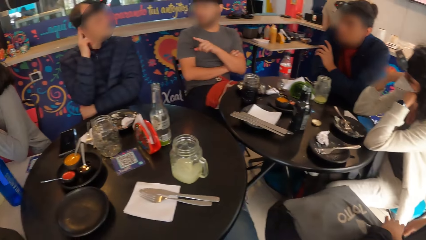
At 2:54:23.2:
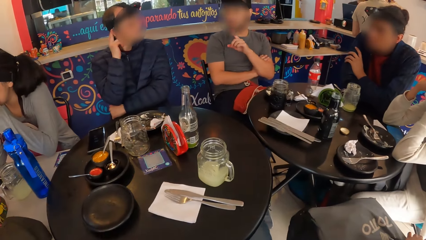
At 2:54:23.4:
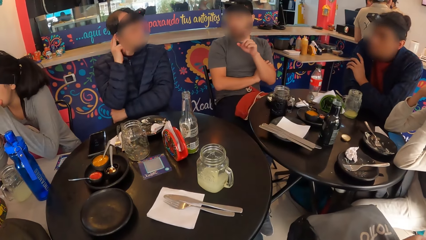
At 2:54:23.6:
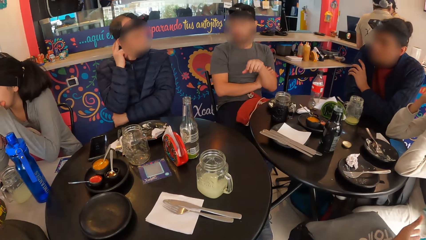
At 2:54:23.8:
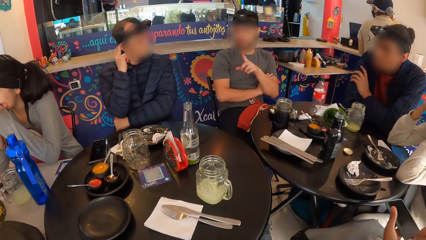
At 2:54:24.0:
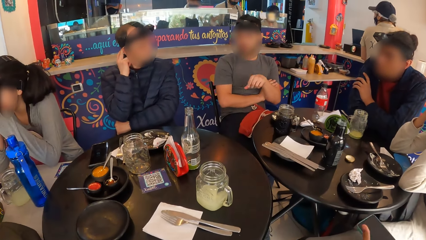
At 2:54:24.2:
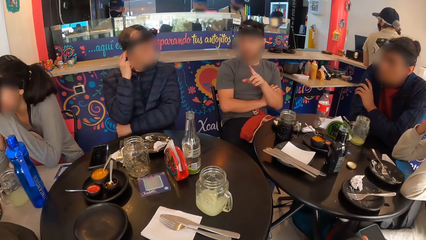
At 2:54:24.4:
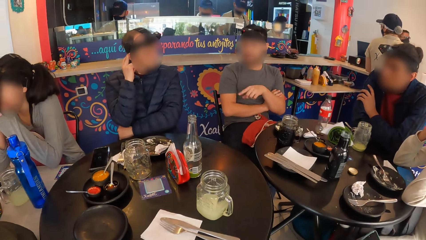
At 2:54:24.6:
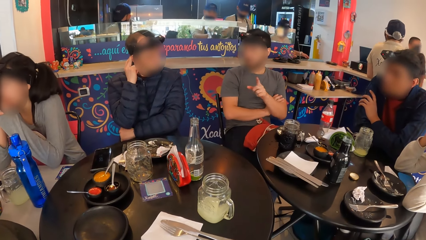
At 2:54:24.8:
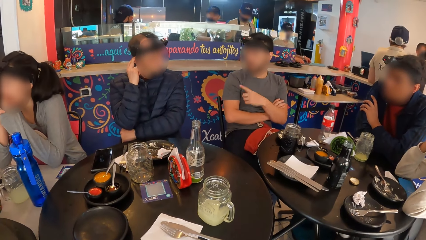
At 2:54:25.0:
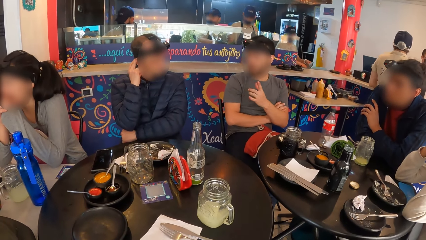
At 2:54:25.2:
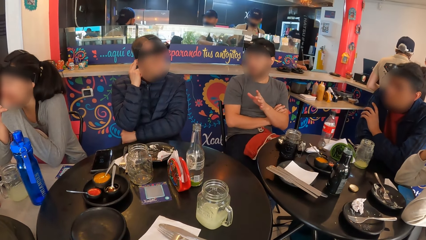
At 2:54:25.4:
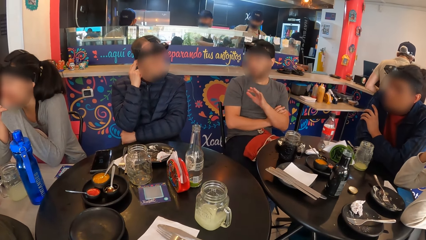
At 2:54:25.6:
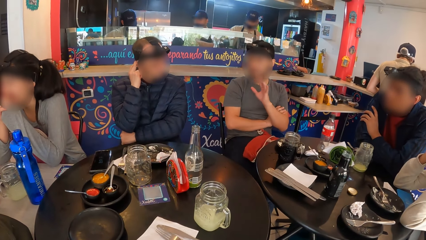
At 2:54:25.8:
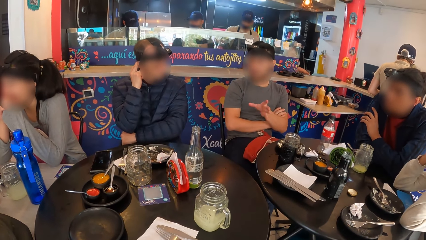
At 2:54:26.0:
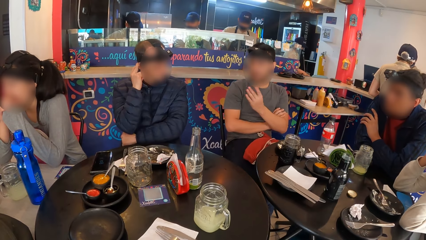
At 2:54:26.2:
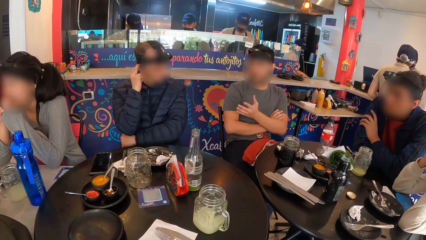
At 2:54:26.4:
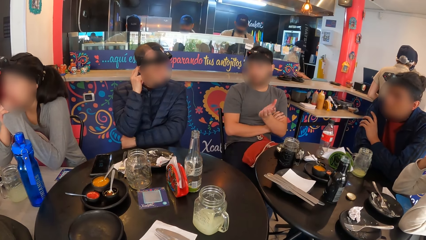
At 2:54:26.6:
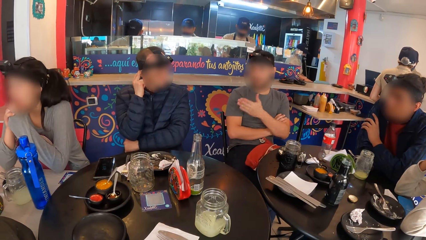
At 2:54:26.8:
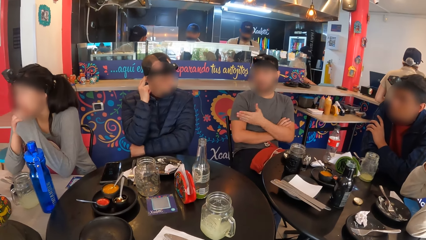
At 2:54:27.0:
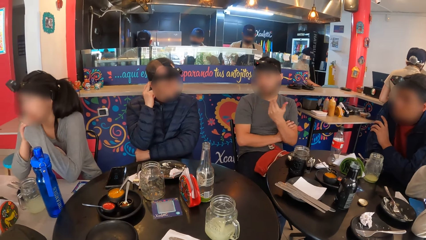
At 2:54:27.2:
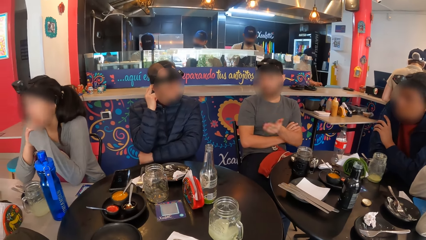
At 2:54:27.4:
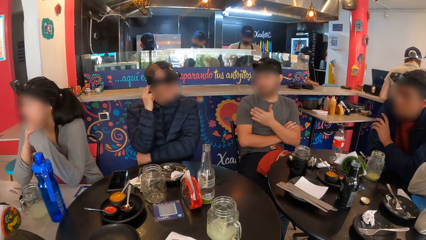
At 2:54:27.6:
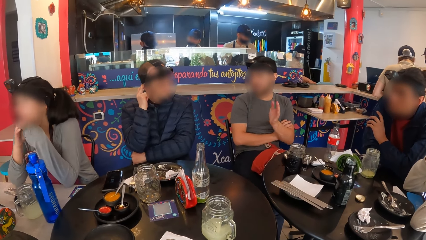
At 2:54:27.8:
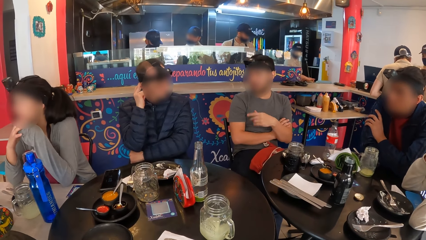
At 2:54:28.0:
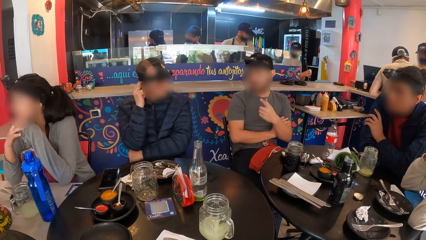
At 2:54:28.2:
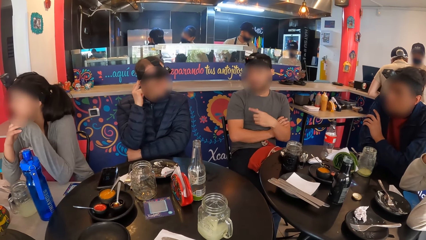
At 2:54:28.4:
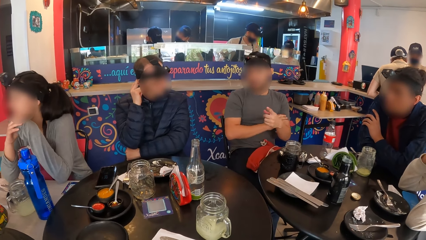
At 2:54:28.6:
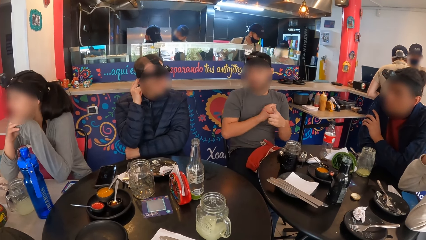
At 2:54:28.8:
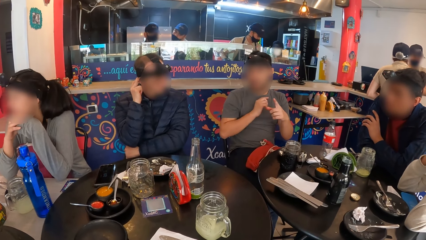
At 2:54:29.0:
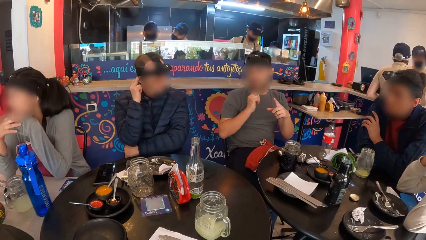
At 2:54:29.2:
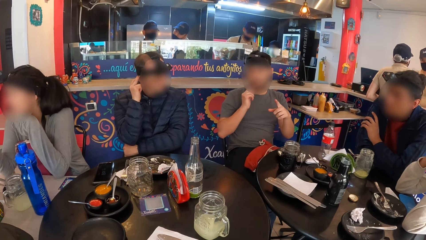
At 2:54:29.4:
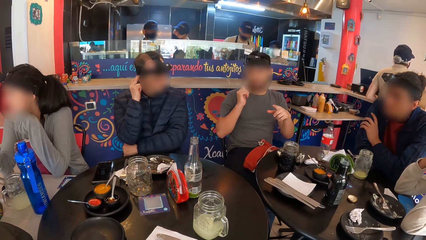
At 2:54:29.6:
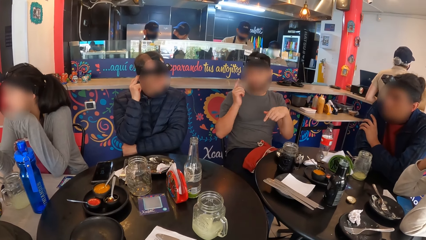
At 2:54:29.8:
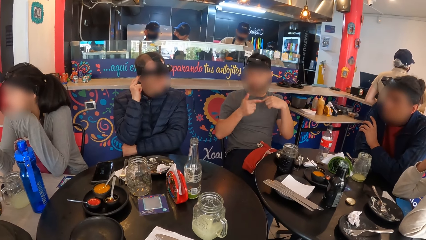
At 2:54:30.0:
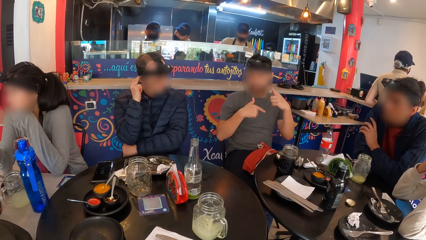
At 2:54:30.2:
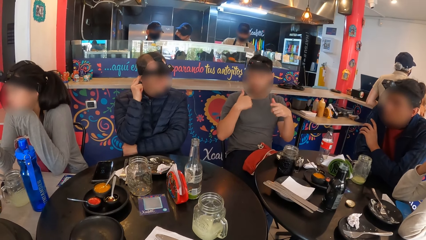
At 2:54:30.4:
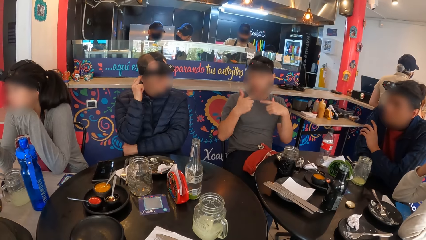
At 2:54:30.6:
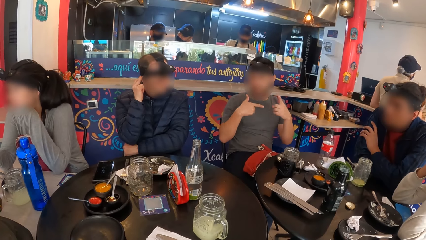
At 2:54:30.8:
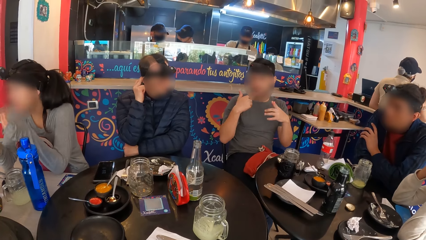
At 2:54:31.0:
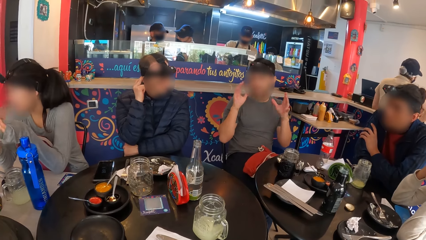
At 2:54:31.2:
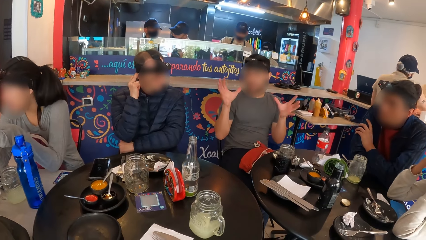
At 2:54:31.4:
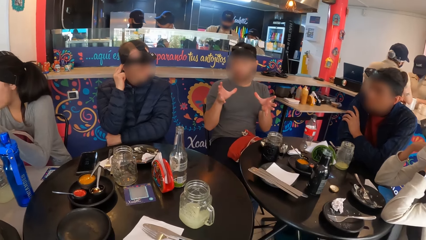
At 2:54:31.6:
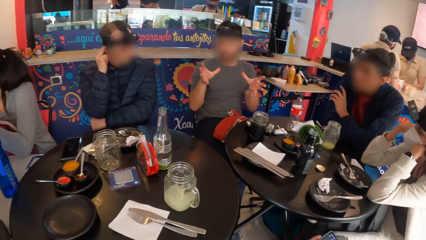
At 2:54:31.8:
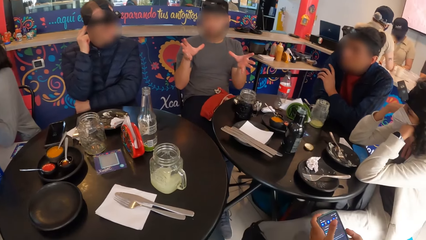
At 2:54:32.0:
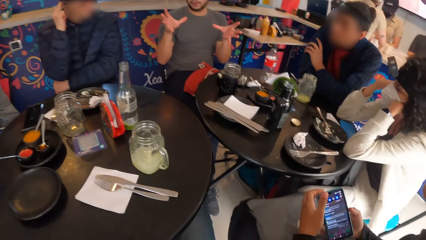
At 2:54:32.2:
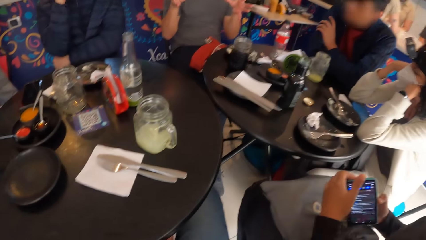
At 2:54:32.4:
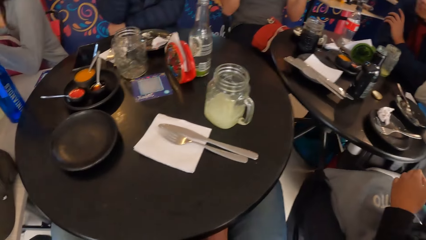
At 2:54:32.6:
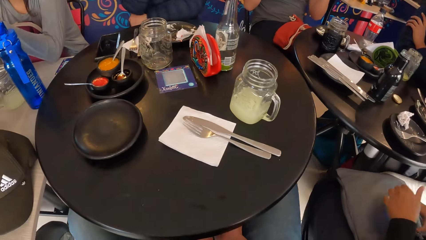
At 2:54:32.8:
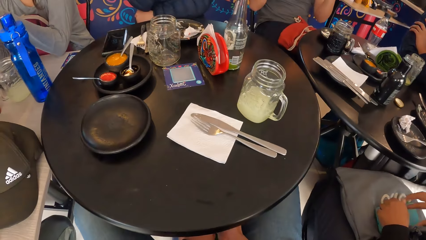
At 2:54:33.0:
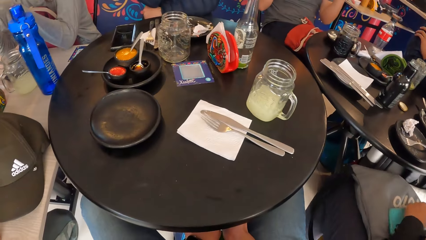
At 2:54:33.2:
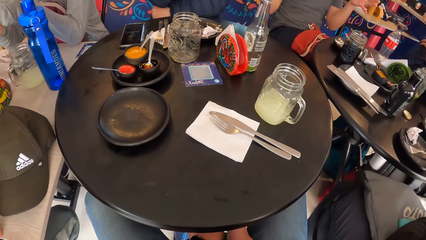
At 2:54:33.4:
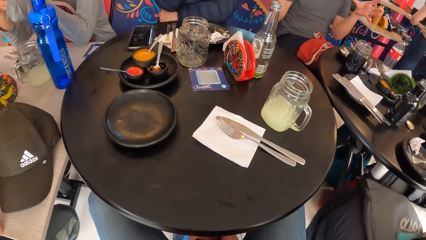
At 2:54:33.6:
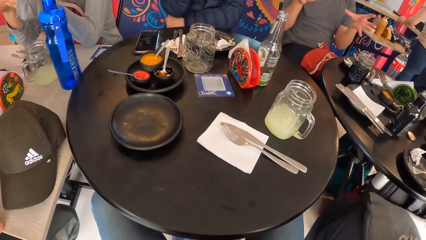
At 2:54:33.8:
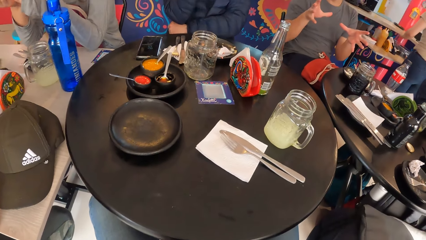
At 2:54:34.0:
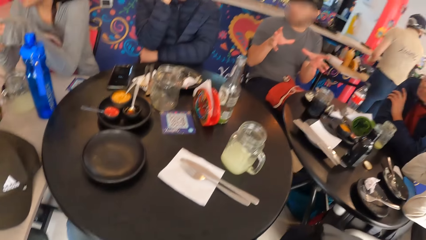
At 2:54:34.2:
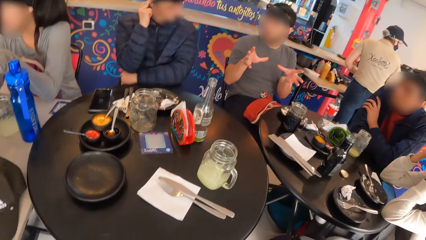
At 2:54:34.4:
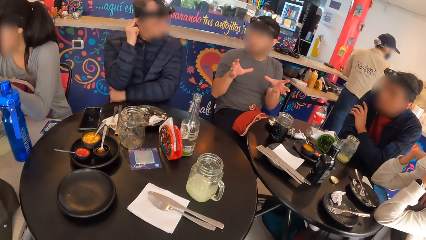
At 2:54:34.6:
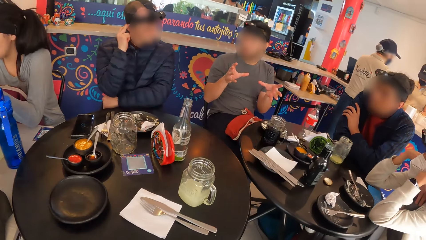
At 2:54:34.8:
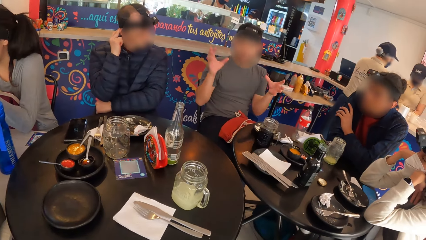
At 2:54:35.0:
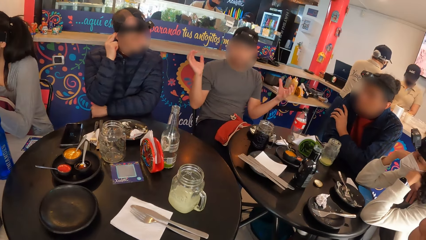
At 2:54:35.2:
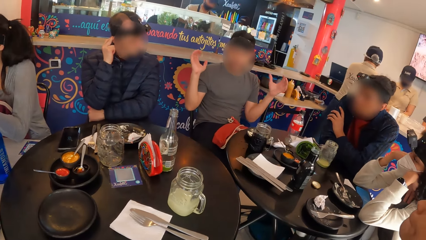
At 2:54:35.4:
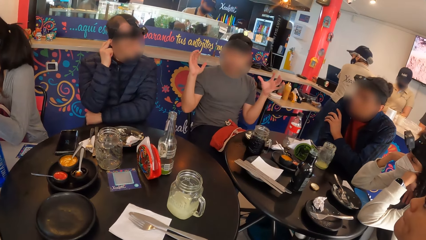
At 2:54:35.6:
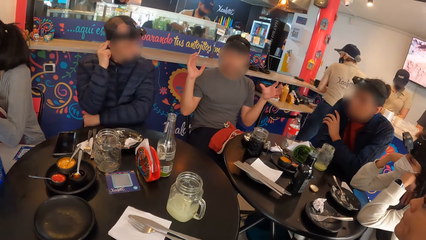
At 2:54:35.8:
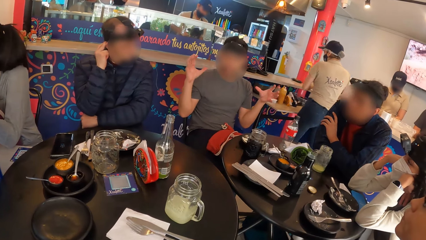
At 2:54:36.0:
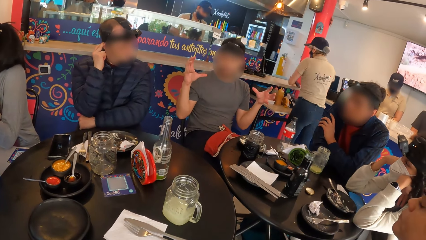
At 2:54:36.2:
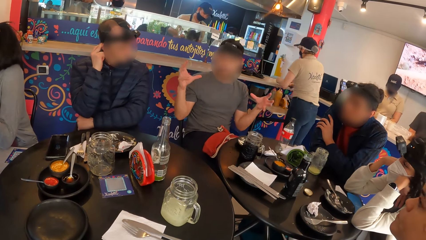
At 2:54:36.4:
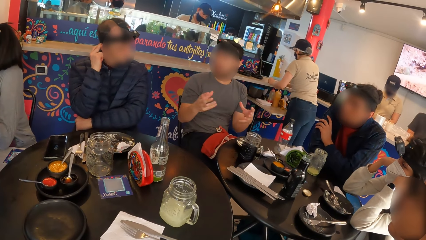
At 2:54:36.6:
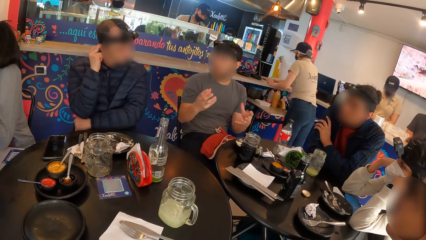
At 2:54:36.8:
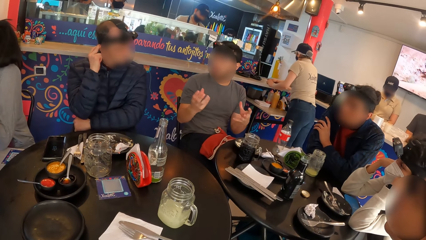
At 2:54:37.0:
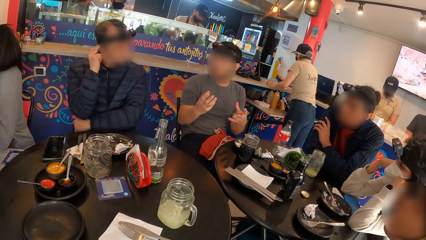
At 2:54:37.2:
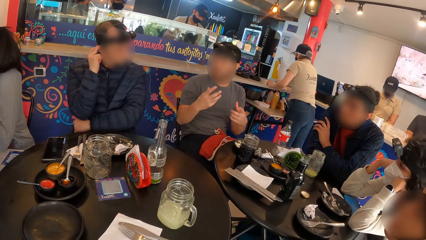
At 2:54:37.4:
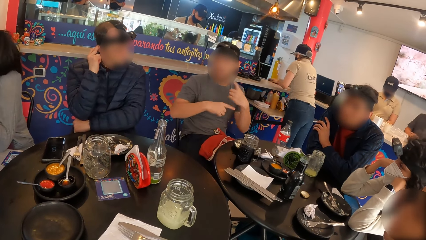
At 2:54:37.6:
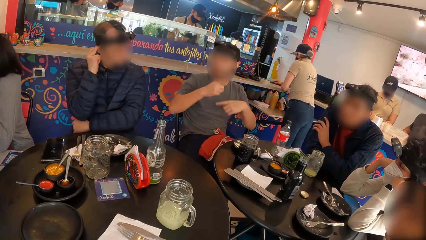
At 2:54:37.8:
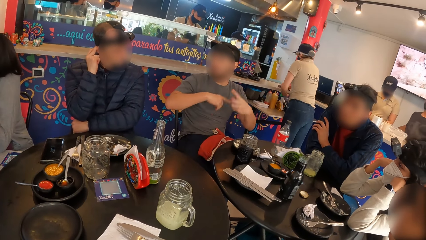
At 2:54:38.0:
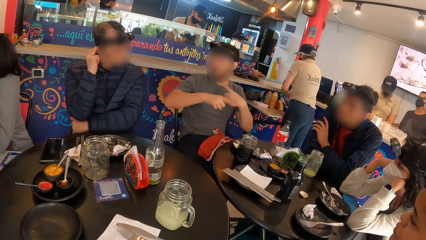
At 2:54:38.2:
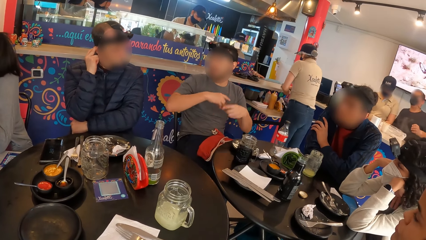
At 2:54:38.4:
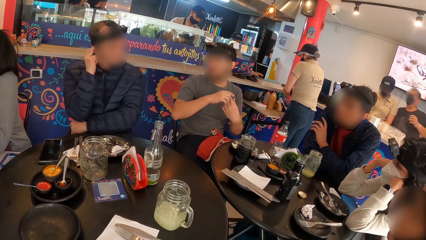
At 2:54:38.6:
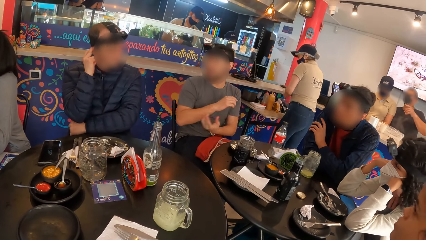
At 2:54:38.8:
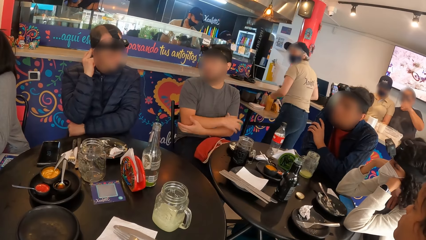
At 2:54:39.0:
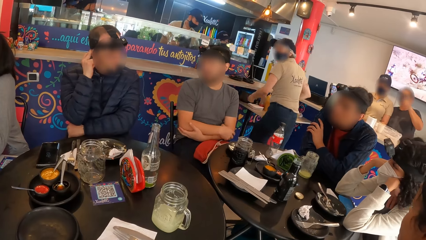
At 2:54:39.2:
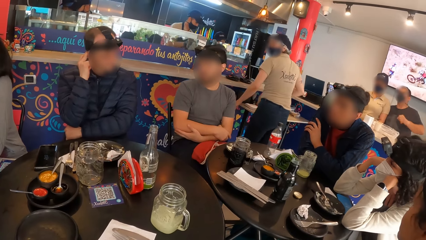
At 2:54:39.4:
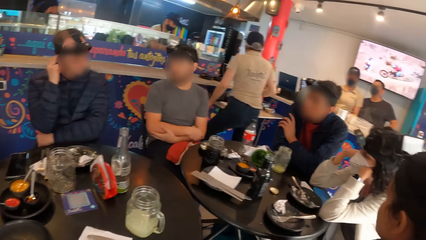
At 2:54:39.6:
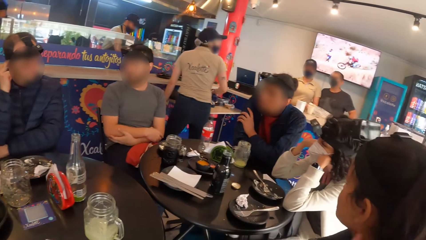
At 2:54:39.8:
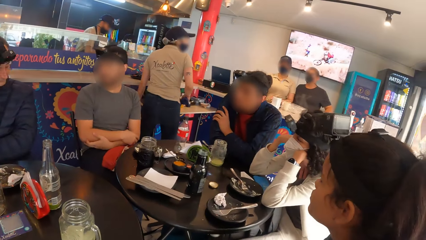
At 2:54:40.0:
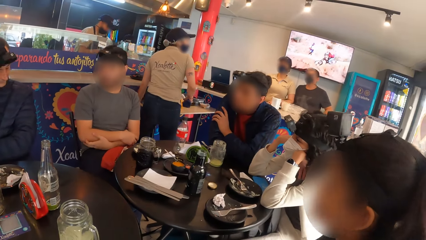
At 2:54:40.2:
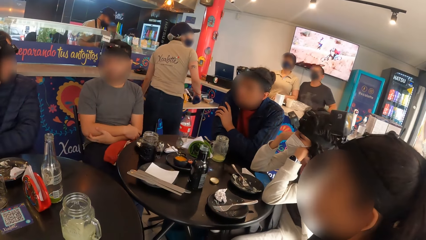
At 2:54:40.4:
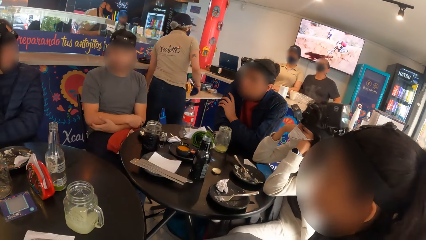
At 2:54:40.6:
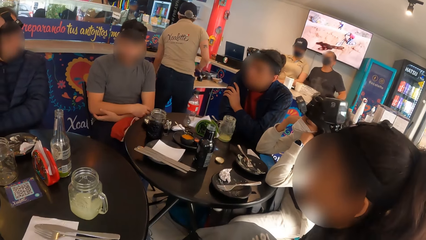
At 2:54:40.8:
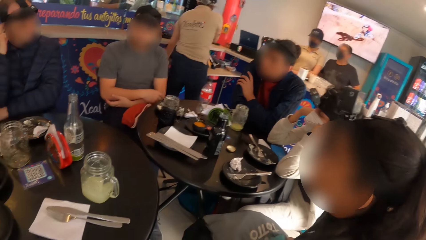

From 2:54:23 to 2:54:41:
A man converses and illustrates with his hand. The man holds a mobile phone with both hands. The man folds his hand.
